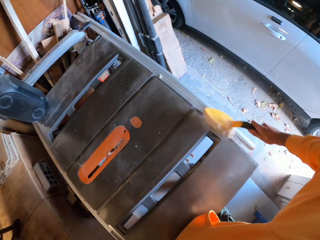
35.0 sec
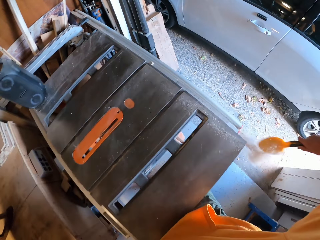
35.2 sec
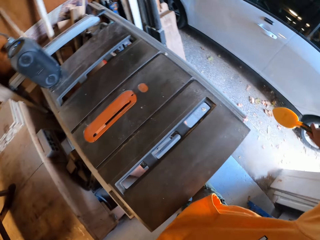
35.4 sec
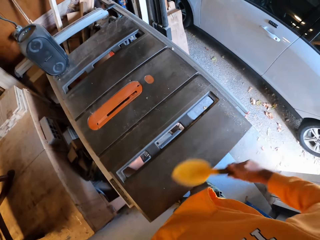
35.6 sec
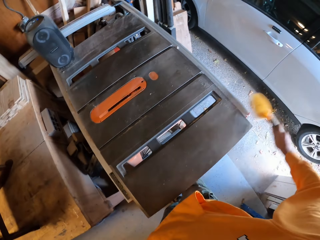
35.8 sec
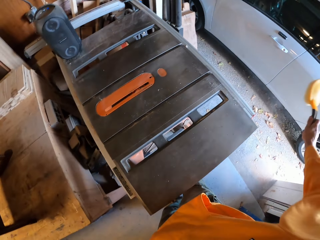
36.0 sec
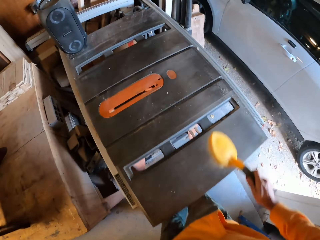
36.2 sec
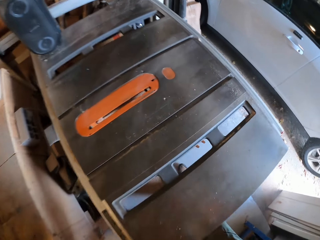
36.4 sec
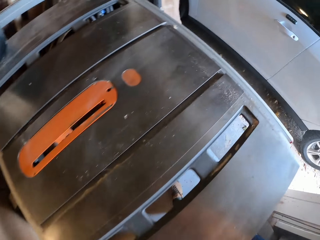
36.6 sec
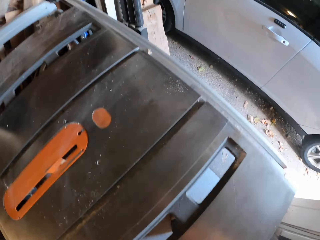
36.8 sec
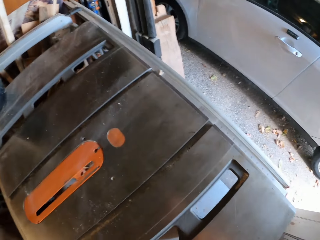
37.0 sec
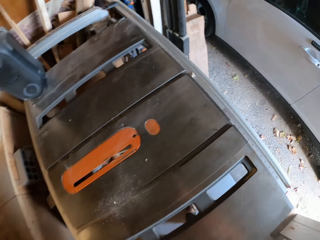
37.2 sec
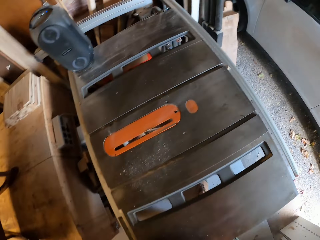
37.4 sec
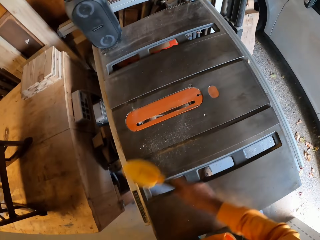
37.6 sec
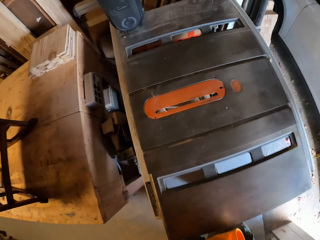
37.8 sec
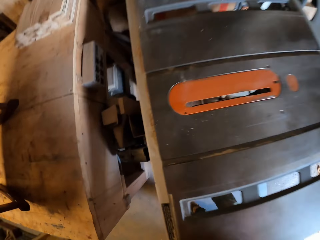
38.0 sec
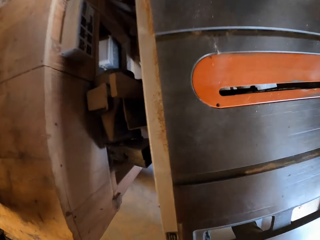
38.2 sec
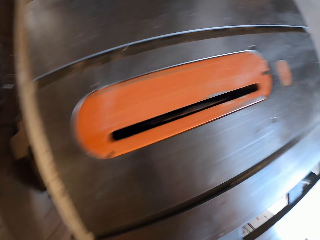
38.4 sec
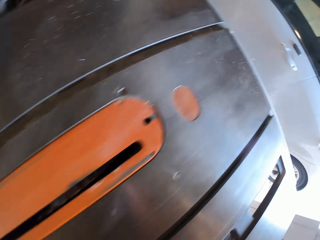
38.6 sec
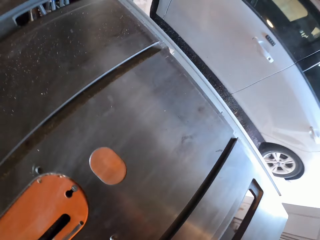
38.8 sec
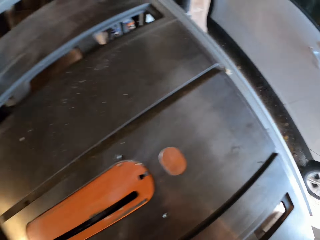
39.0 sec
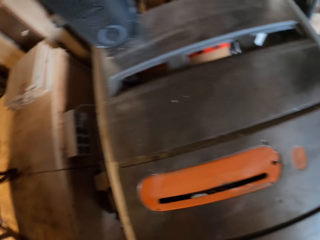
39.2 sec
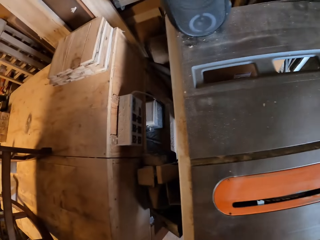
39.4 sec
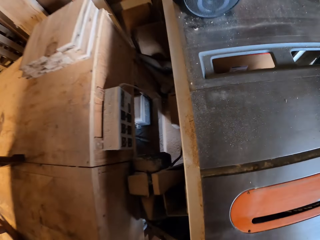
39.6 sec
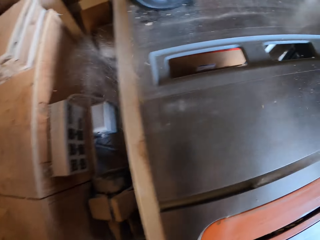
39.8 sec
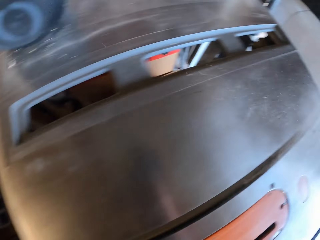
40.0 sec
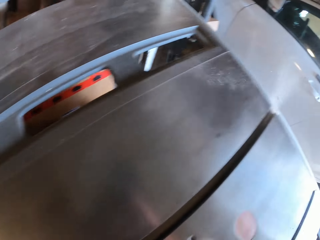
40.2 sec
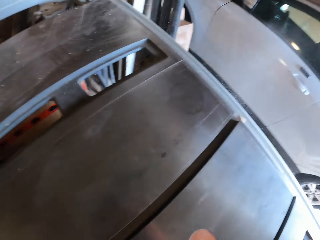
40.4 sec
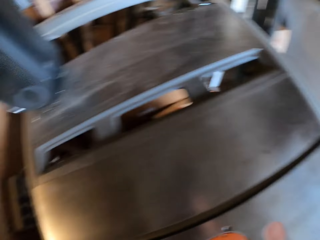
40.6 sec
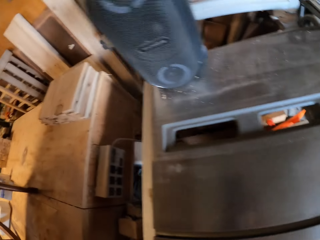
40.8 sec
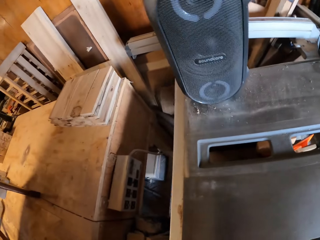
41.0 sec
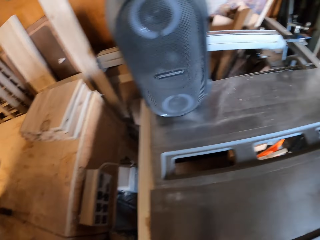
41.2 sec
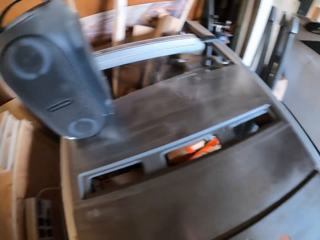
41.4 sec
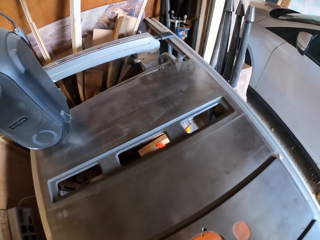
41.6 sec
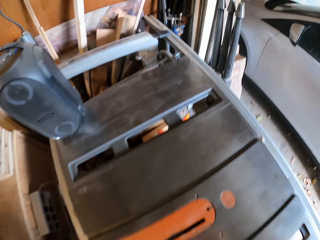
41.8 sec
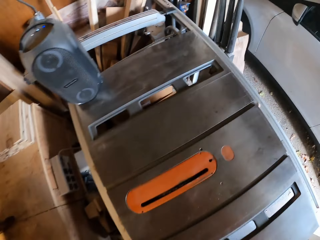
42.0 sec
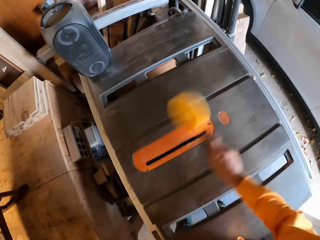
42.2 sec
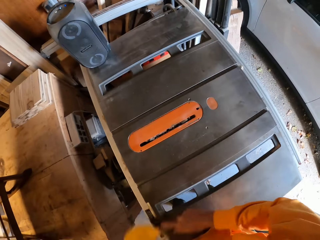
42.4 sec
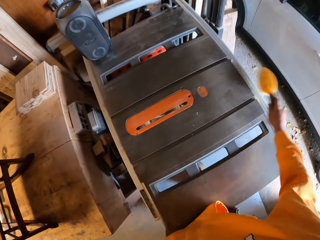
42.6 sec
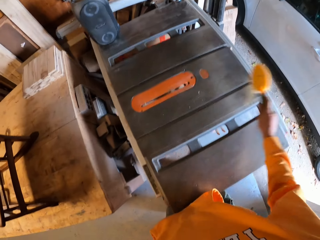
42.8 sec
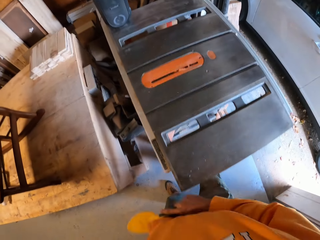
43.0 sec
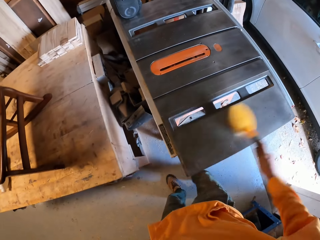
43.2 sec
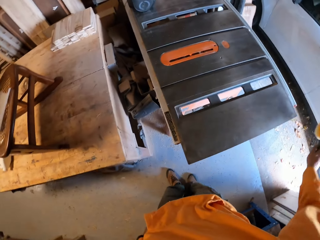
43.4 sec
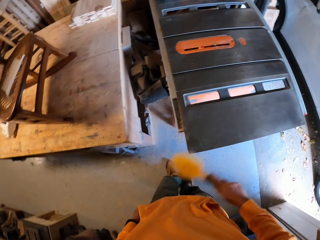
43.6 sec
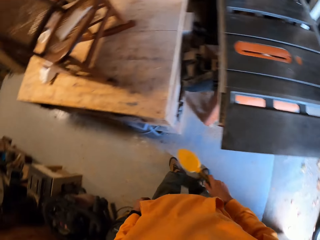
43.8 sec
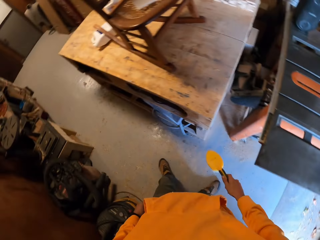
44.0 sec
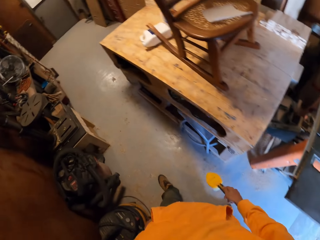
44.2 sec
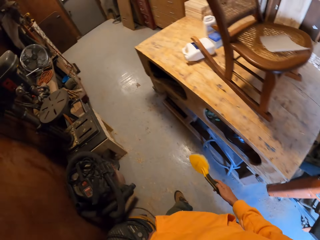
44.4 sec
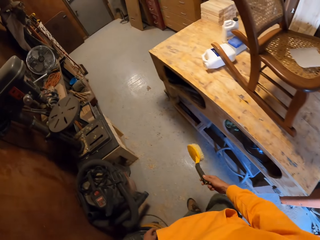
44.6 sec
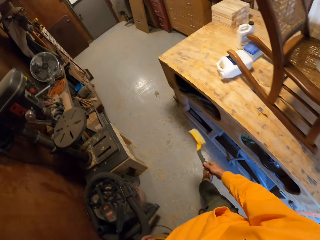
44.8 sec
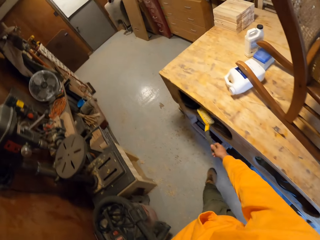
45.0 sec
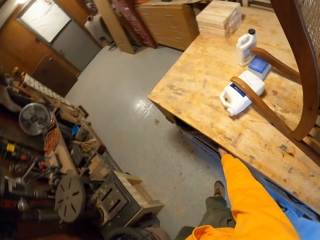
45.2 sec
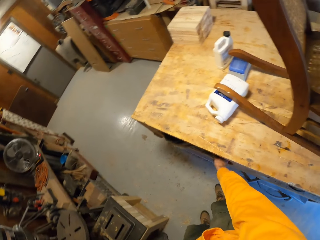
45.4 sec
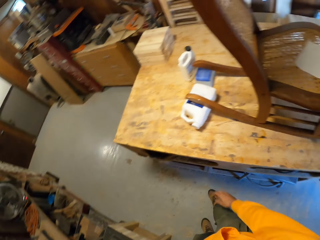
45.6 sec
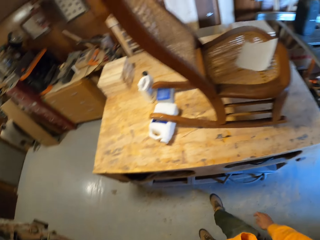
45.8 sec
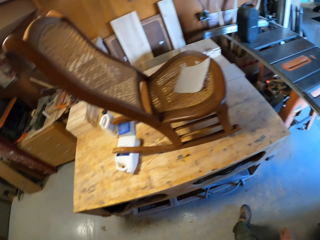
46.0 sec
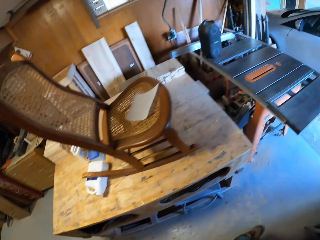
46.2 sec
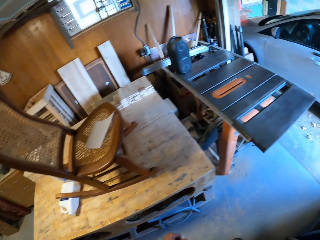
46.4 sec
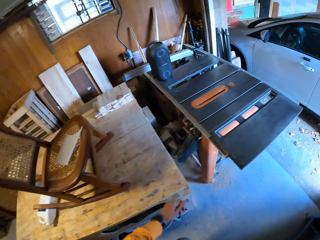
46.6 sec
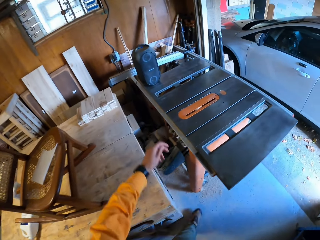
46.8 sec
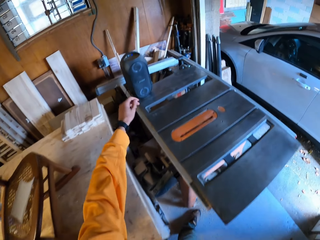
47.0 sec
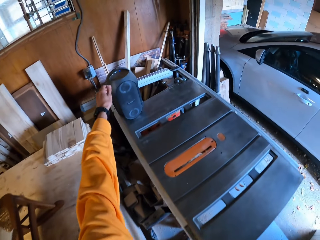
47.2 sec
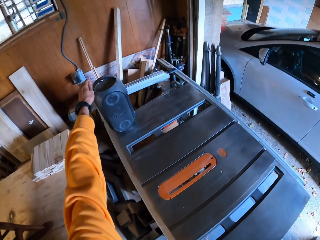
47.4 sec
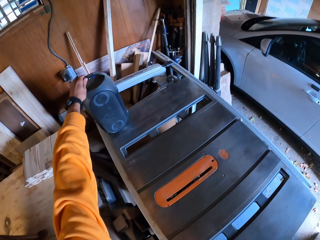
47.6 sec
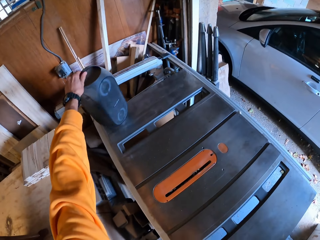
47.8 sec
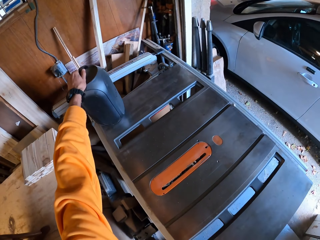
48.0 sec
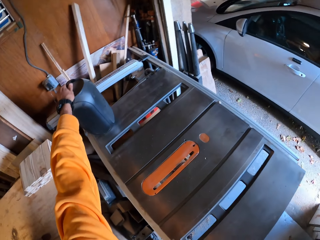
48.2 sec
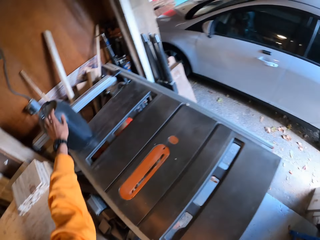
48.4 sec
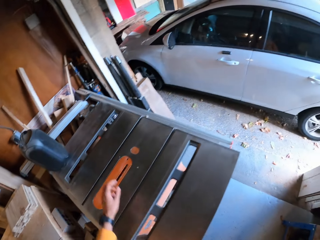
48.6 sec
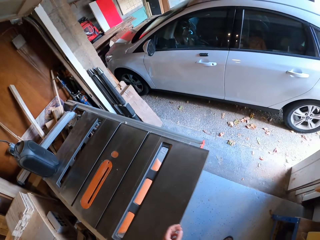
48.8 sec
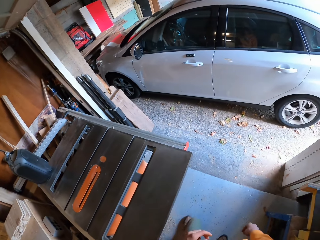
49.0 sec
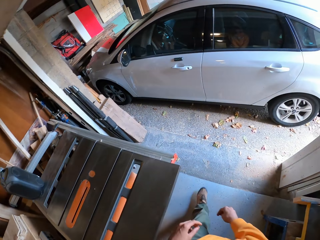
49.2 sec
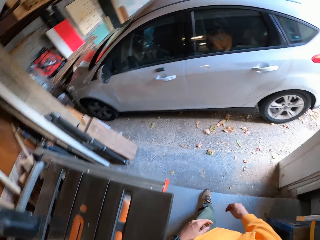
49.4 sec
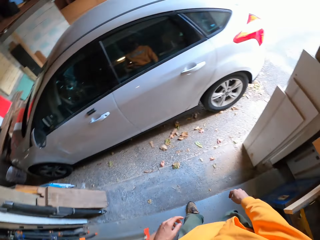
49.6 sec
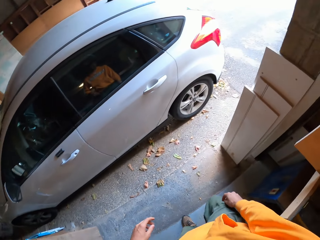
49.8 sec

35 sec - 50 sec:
The camera wearer blows the dust on the workbench with his mouth. He removes the brush from the workbench. He walks towards the table. He drops the brush in the wooden workbench safe or drawer. He turns around. He walks towards the table. He adjusts a Bluetooth speaker from the workbench with his left hand. He touches the speaker and turns the speaker. He walks for a while outside the workshop.

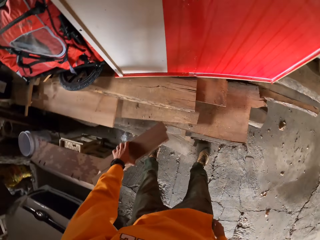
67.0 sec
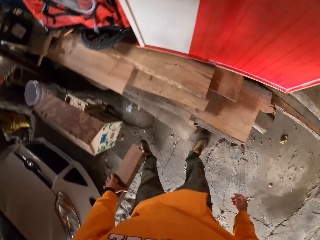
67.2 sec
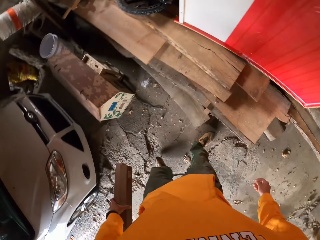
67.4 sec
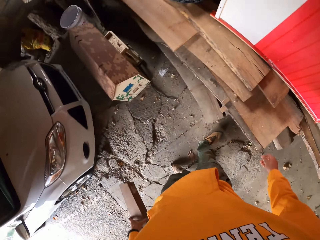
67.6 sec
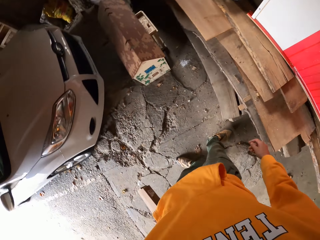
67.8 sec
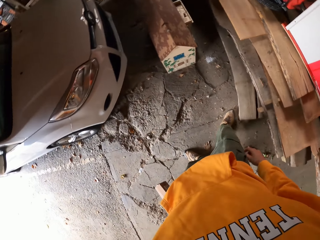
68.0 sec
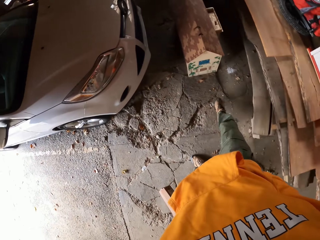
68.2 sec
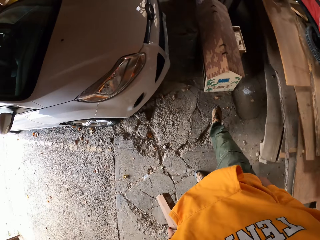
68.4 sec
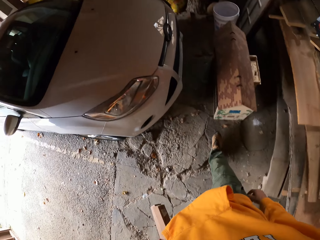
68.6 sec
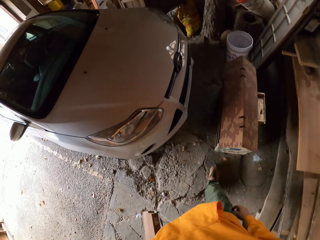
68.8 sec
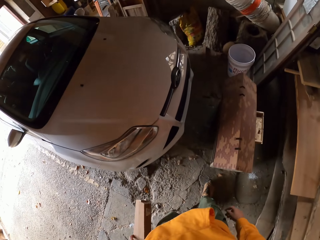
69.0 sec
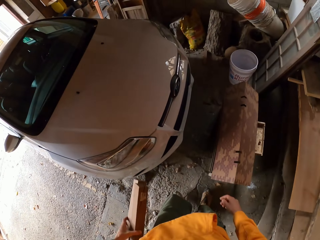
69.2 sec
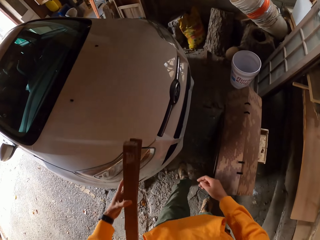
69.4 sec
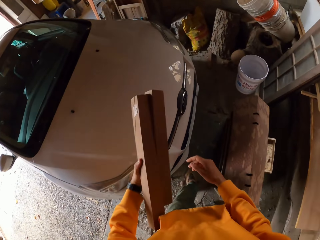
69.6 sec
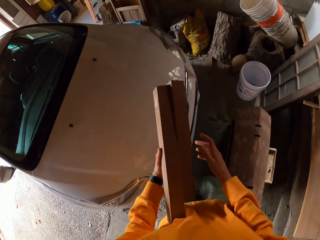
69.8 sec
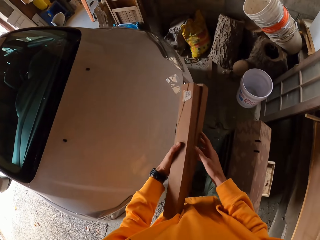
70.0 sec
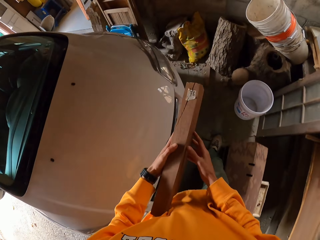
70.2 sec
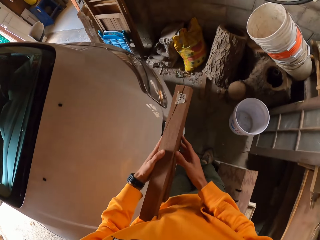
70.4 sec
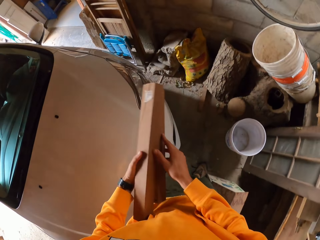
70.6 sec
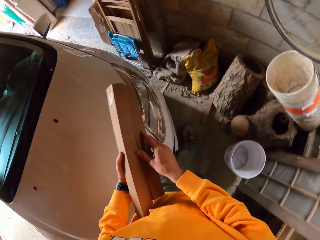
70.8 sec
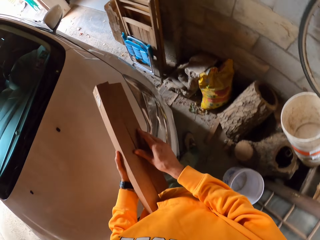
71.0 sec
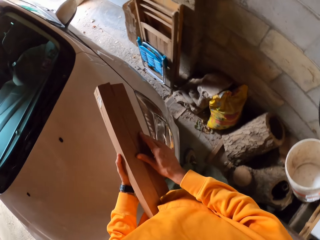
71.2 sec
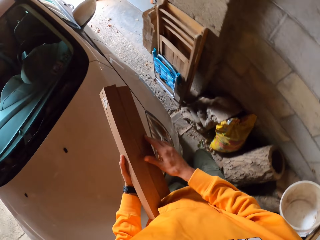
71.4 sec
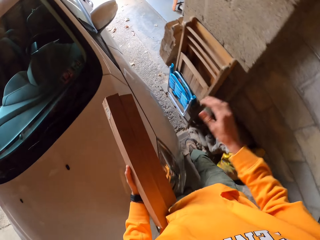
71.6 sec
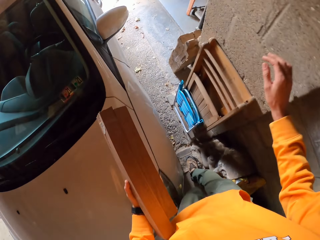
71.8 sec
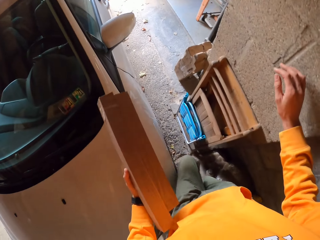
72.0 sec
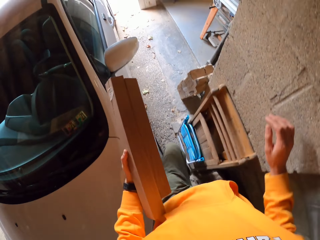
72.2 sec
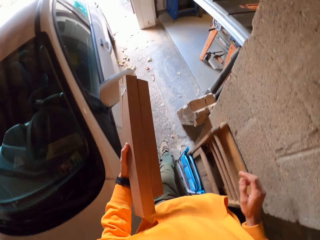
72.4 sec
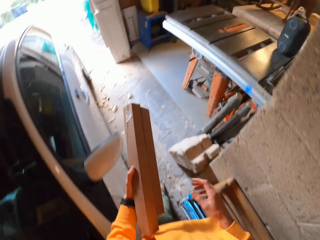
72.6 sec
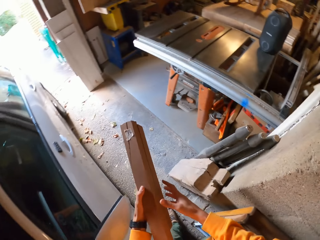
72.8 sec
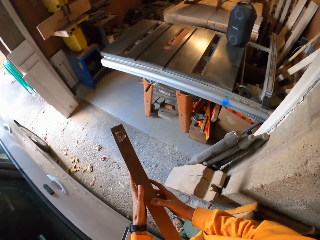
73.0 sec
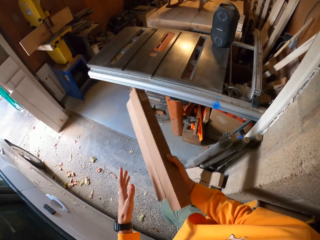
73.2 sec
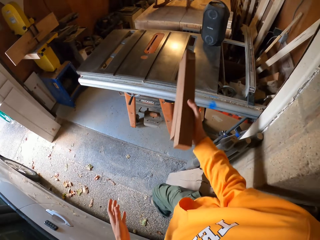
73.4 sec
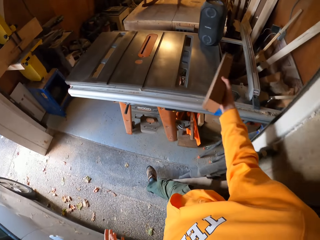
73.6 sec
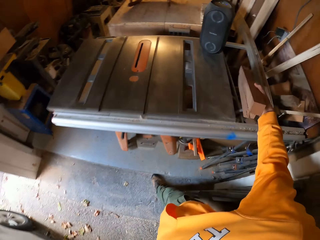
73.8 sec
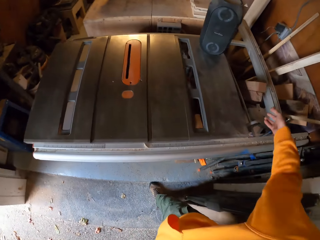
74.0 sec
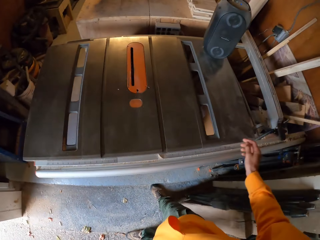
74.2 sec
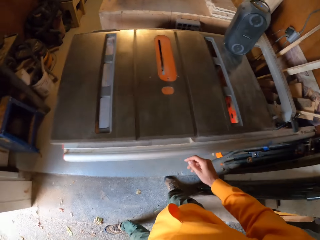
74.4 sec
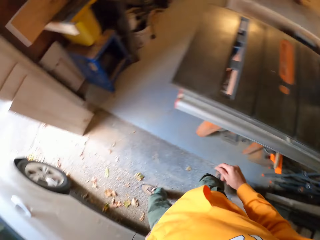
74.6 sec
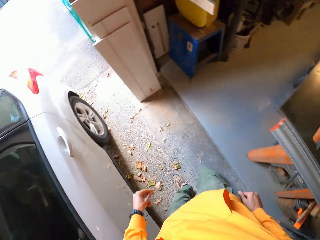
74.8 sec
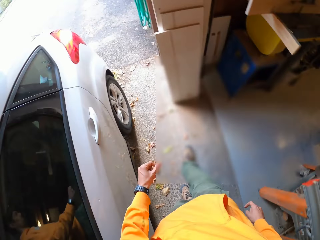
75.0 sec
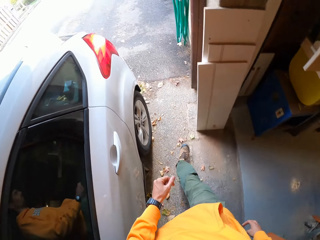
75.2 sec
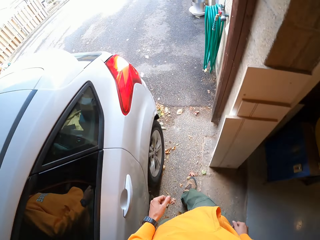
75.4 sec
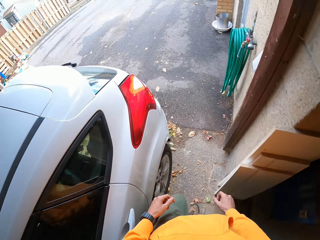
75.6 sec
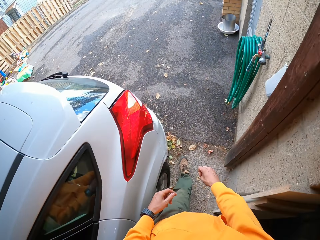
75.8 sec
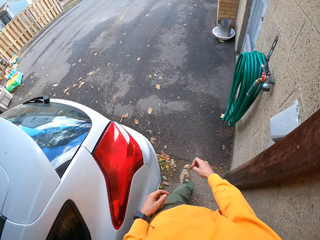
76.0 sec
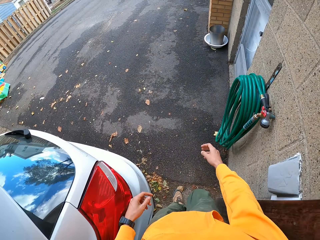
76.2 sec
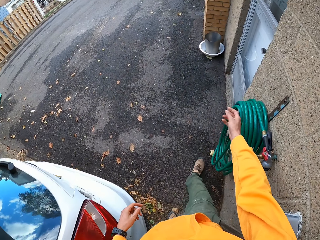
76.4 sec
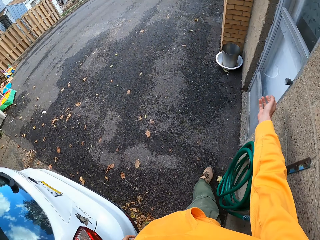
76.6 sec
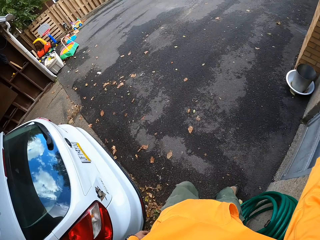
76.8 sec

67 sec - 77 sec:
The camera wearer picks up the timber or pieces of wood. He turns around. He kicks a stone with his right leg. He walks back into the workshop towards the table. He holds the timber with both hands. He stretches his right hand. He passes the pieces of wood to his right hand. He lifts the timber with his right hand. He drops the pieces of wood behind the workbench. He walks towards an apartment door.
